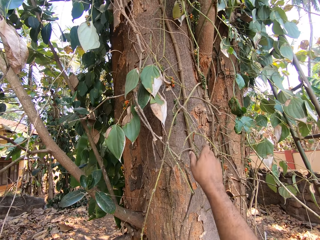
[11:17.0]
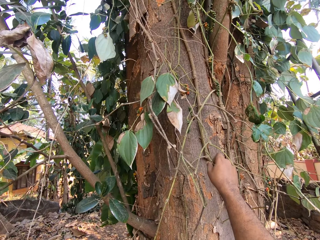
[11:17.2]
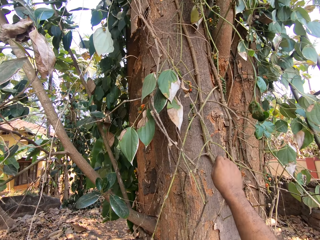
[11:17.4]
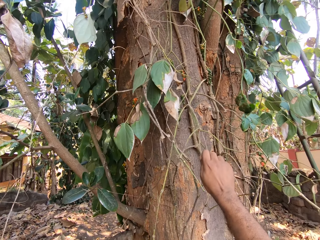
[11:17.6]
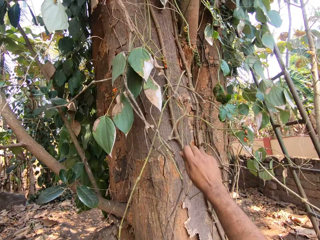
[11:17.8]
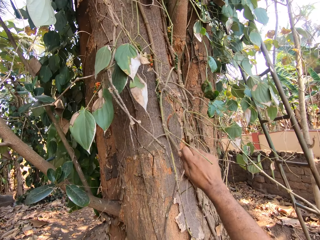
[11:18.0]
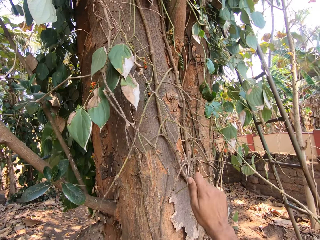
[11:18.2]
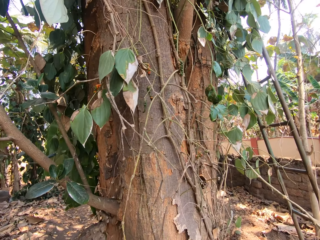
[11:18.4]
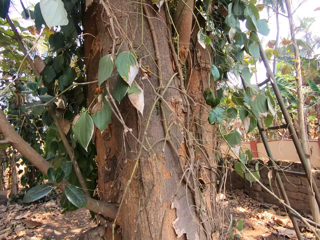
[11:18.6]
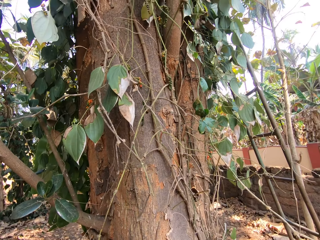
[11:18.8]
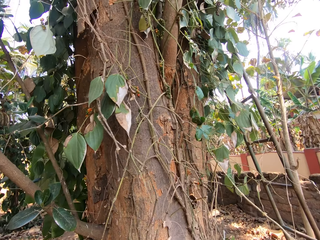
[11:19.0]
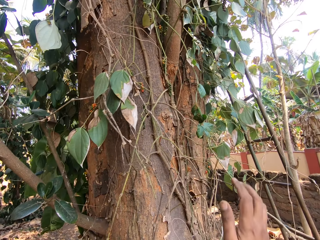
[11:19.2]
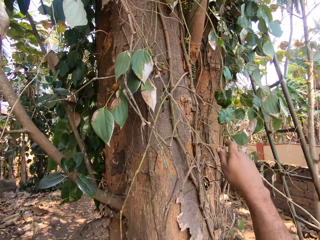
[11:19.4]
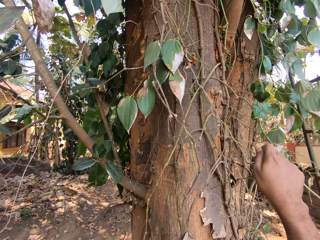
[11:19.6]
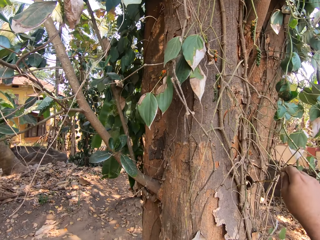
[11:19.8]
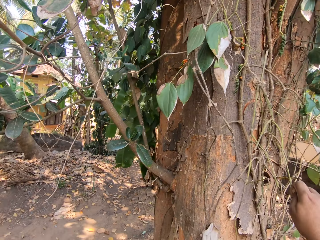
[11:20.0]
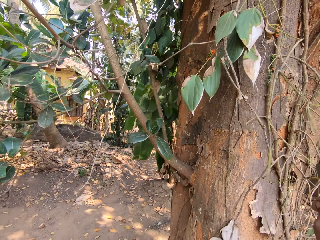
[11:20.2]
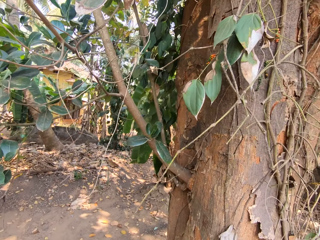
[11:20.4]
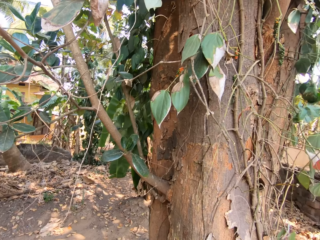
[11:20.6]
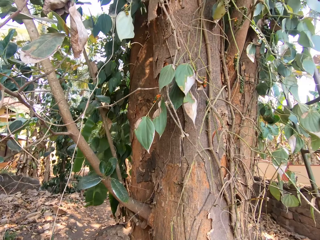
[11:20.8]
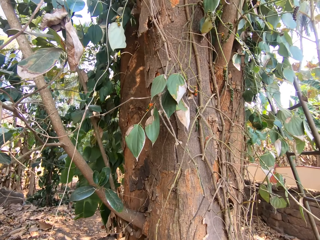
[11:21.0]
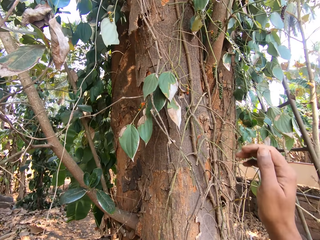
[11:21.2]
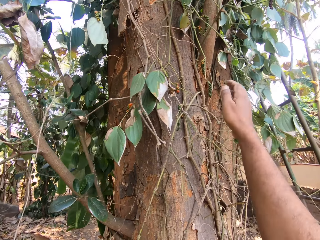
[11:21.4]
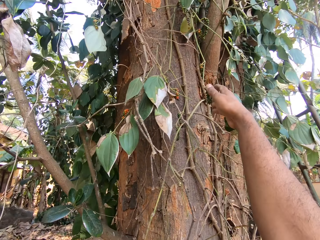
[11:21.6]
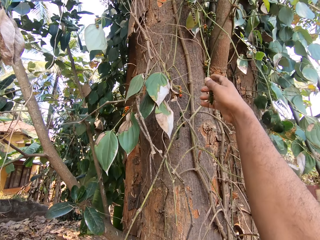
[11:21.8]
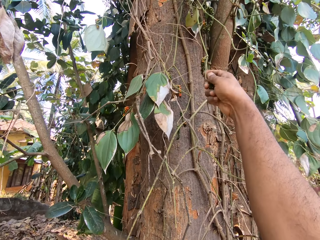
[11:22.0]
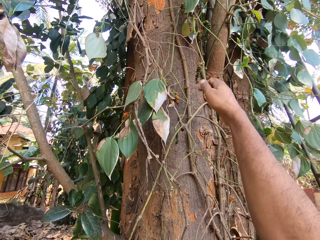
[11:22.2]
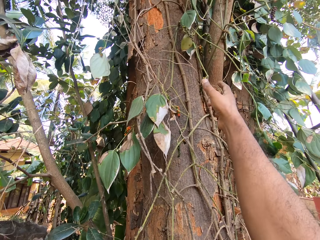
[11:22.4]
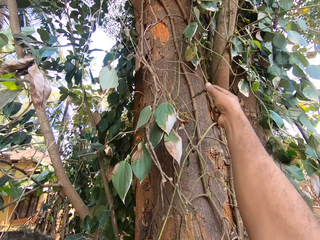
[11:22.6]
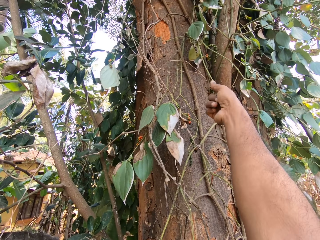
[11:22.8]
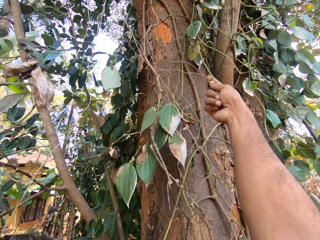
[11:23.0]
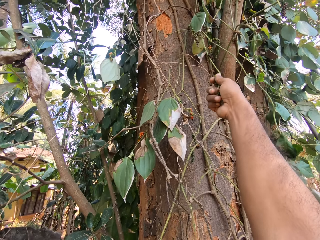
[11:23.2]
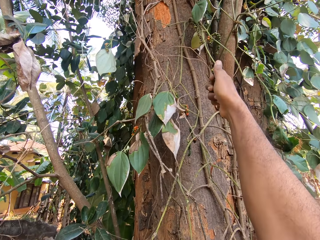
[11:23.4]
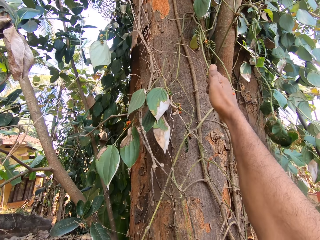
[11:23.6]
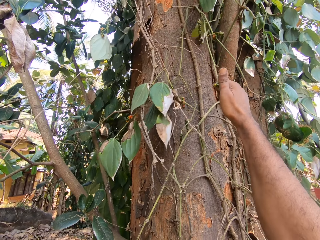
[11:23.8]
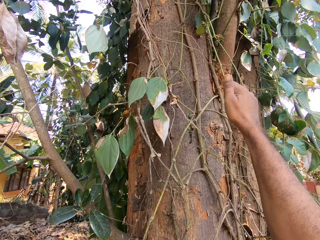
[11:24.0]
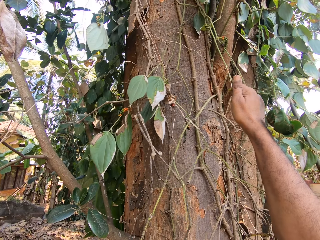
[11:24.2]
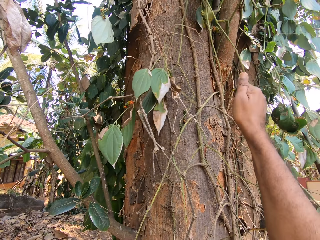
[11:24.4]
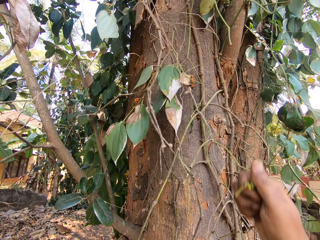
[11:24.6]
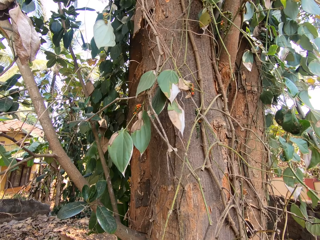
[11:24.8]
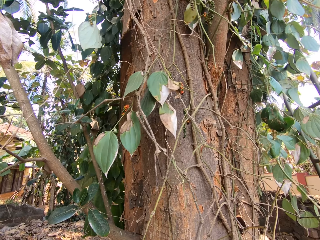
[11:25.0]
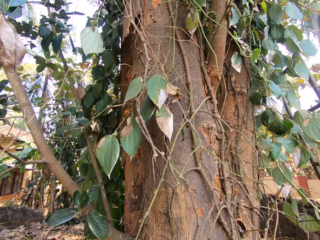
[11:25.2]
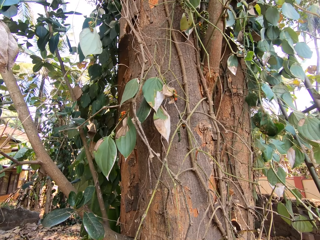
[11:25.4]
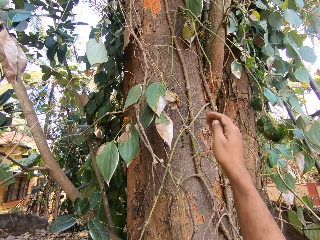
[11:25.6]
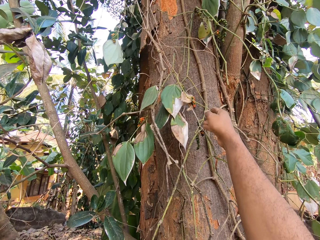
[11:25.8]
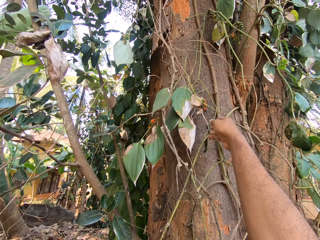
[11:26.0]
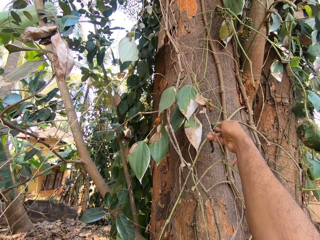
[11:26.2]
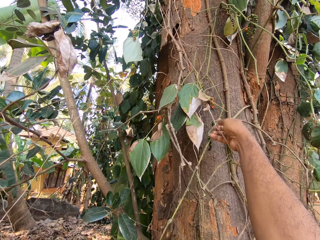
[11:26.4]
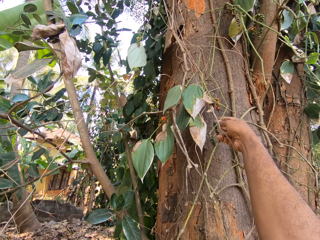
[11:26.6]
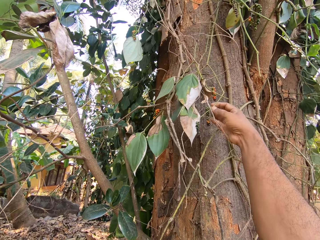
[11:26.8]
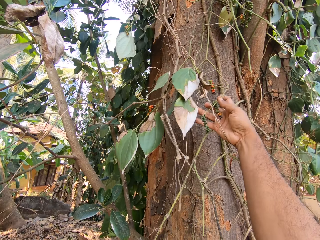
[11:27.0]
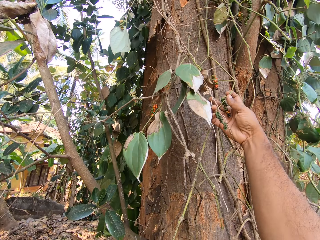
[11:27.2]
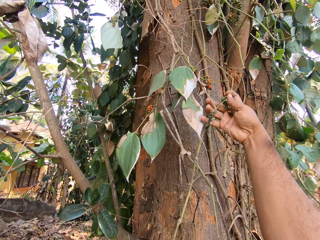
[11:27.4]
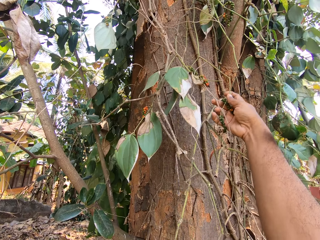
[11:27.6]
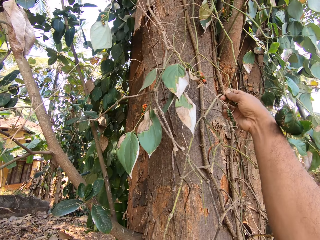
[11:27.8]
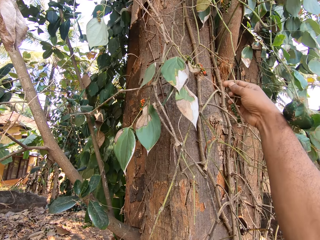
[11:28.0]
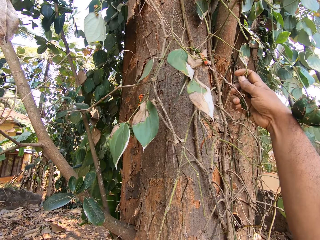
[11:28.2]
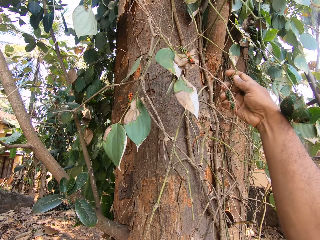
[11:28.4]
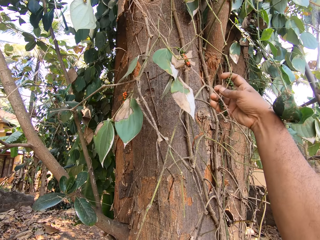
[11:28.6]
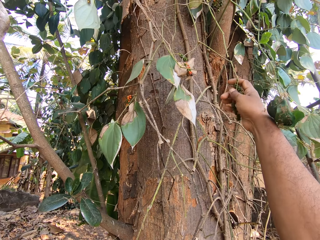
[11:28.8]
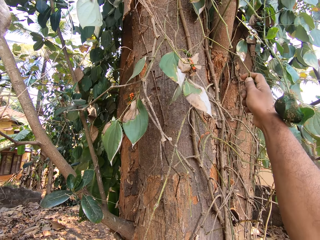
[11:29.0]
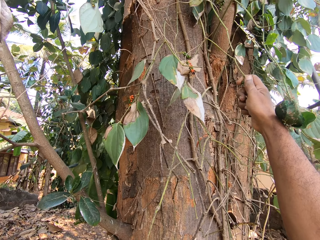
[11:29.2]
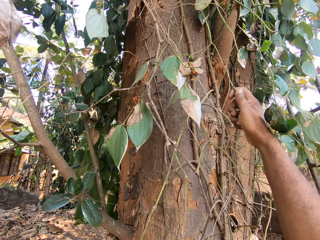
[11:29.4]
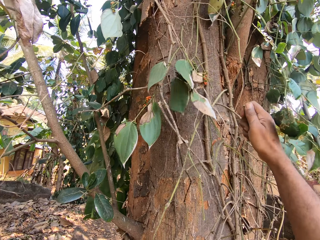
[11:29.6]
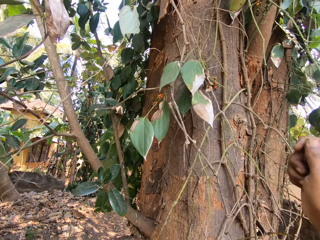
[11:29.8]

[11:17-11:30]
The camera wearer plucks the fruit on the tree branch with his right hand. He plucks the fruit repeatedly.

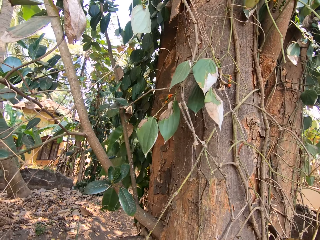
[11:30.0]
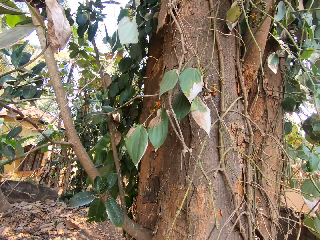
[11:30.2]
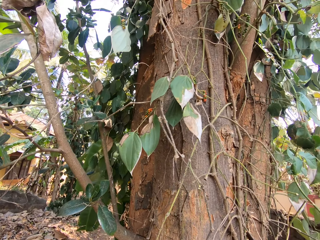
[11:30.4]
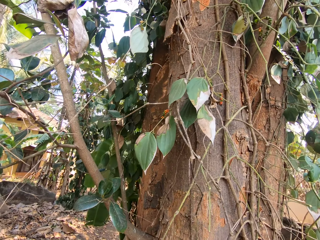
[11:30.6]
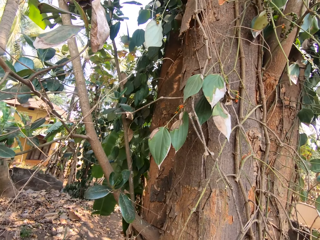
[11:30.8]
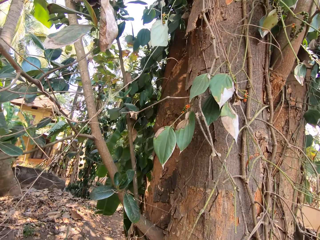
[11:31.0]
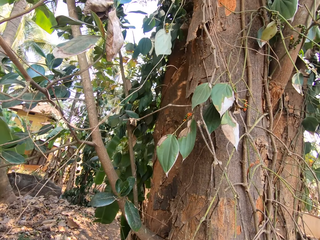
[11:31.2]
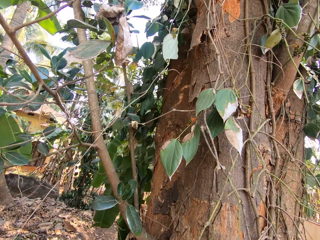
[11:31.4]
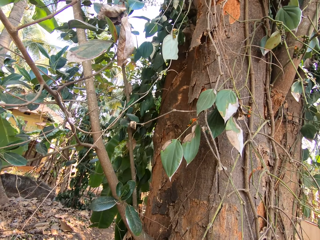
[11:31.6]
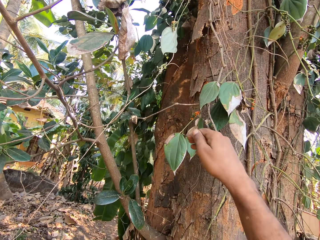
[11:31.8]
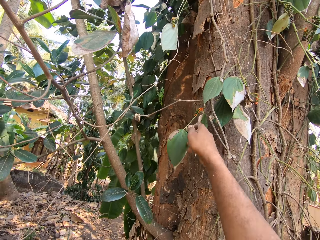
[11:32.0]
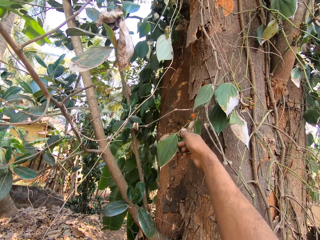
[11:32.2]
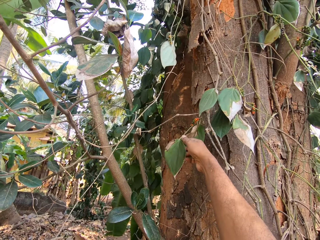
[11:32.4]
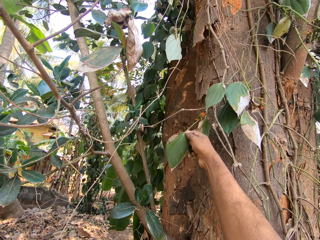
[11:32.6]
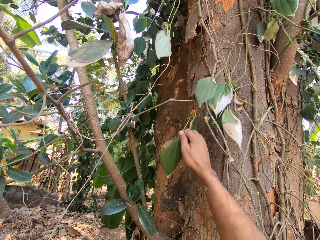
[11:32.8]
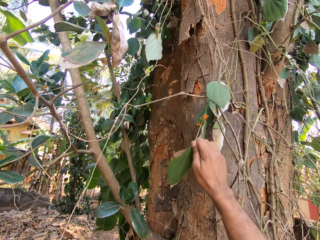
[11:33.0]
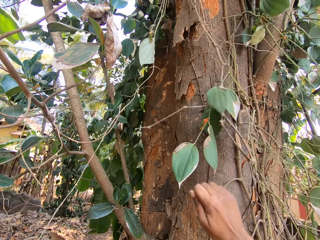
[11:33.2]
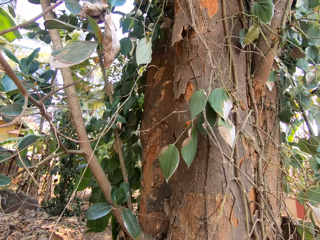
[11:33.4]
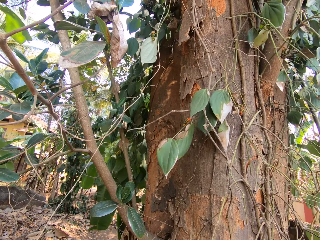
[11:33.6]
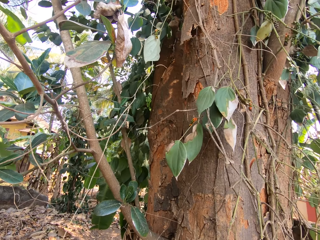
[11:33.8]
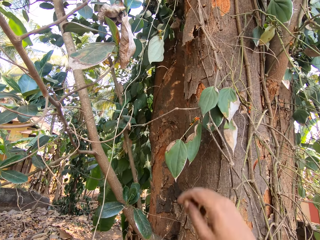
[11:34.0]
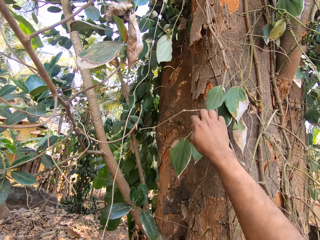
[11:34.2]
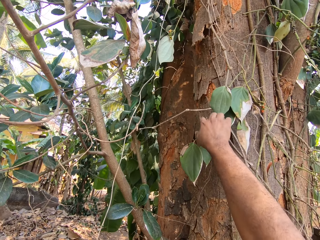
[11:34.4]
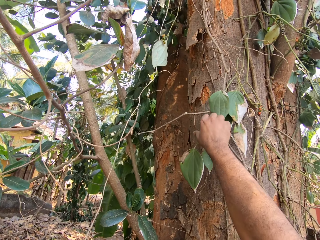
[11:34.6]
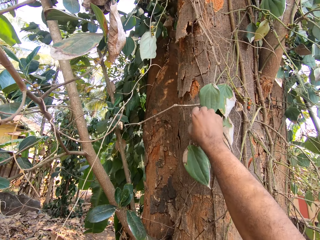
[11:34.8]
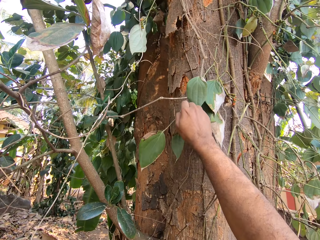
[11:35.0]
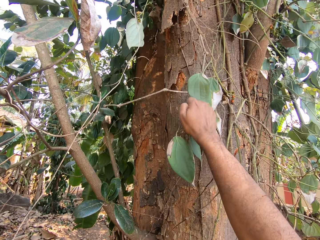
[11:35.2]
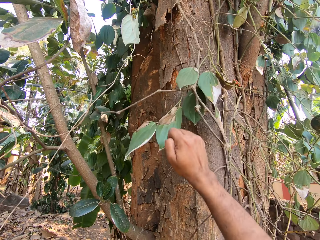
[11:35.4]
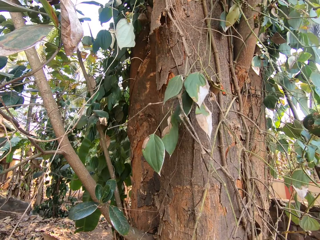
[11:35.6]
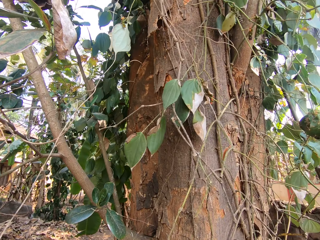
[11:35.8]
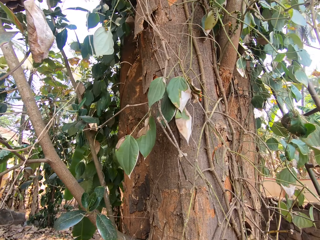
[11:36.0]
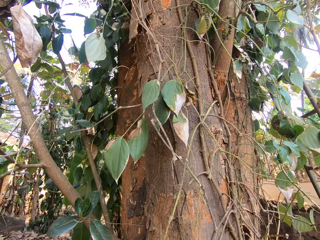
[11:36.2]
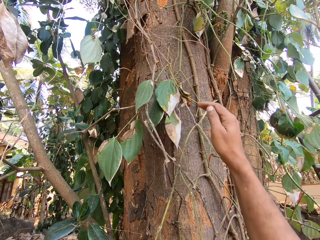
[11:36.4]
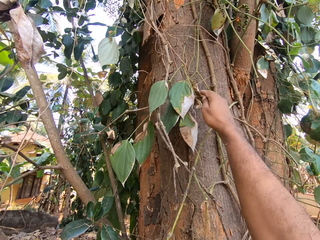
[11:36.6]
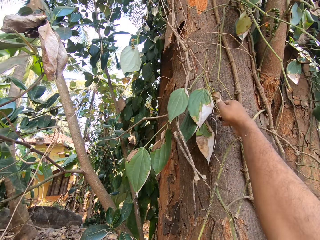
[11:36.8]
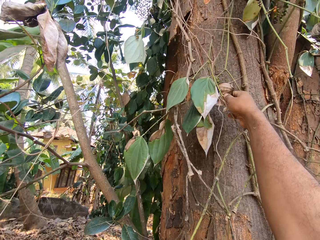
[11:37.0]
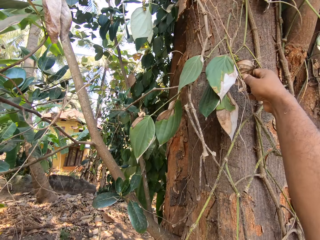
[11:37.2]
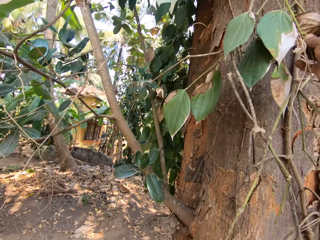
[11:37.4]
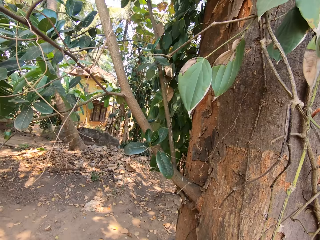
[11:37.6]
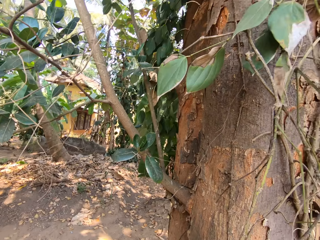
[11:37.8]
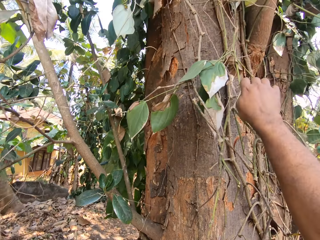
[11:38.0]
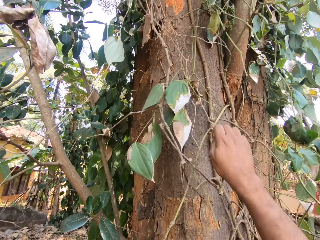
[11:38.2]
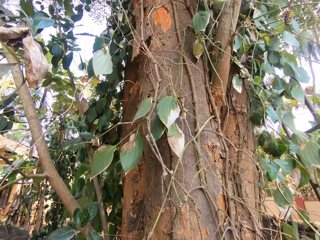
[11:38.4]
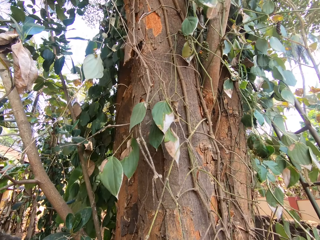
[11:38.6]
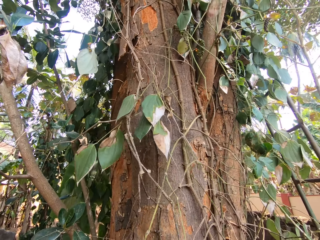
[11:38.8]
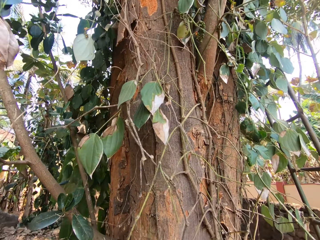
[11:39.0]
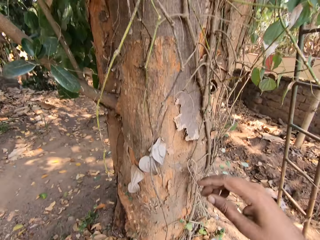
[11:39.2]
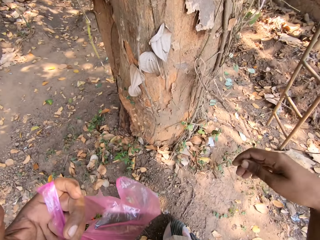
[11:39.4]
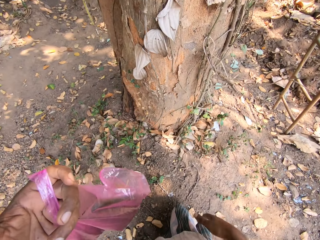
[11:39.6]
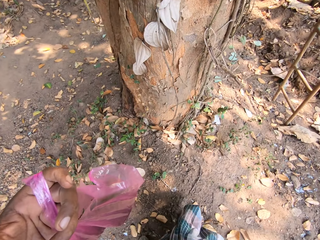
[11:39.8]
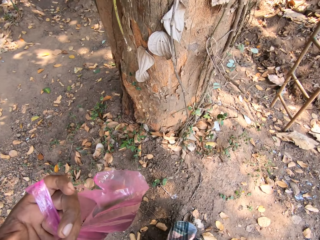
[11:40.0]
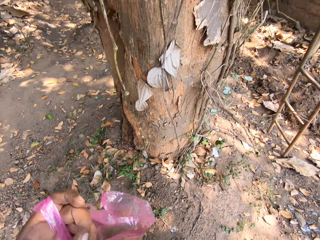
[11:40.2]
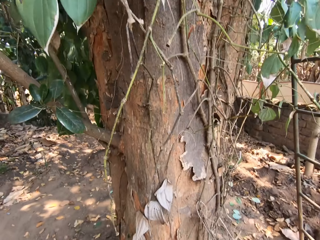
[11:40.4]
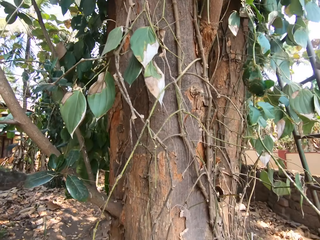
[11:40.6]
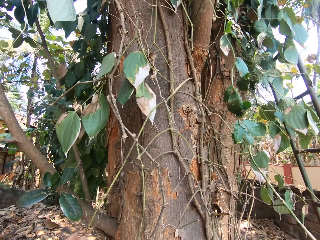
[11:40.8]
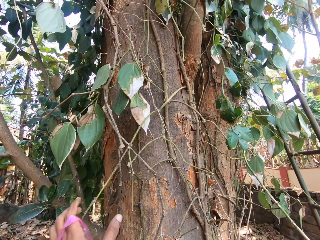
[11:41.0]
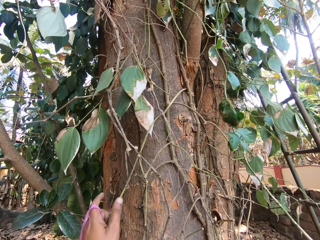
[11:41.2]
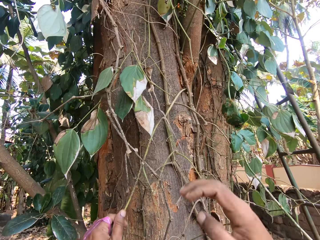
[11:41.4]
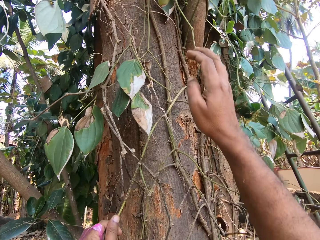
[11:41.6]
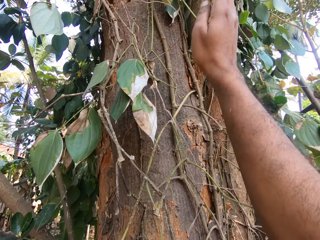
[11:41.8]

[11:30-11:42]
The camera wearer plucks the fruit on the tree branch with his right hand. He plucks the fruit repeatedly. He adjusts his cloth with his right hand. He looks around. He holds the tree branch with his left hand. He touches the tree branch and pulls the tree branch.
